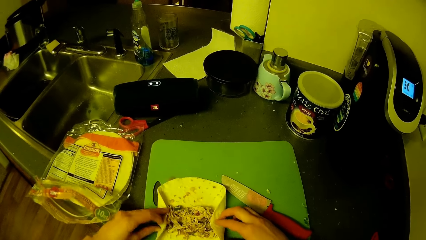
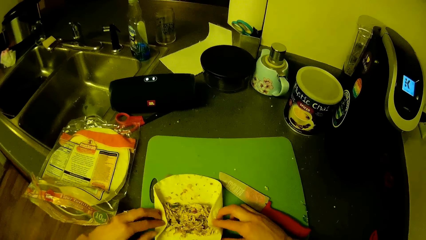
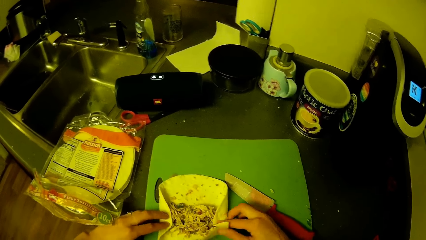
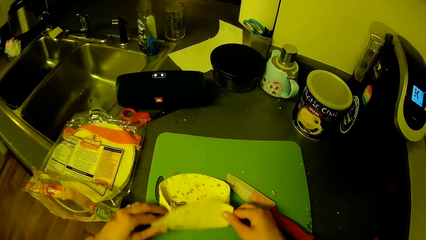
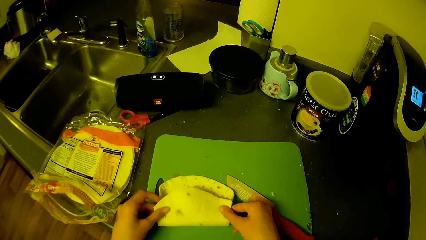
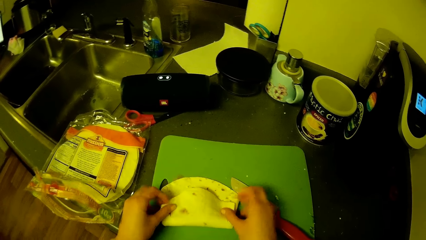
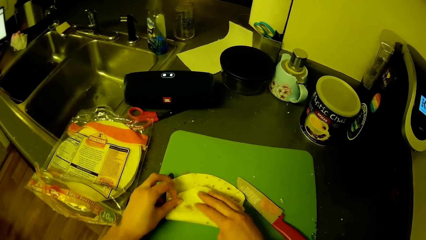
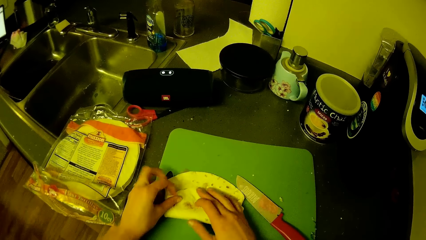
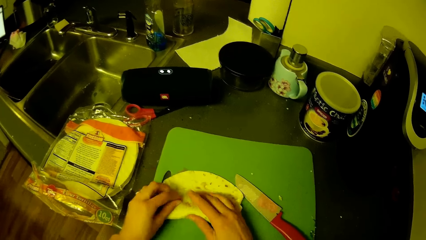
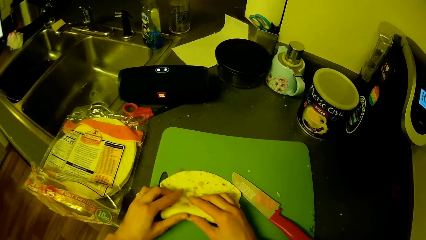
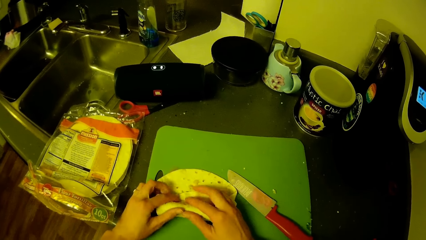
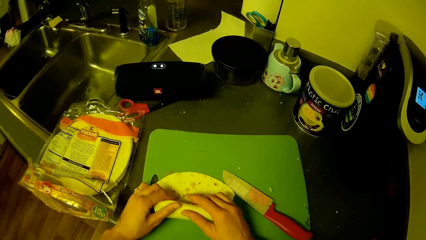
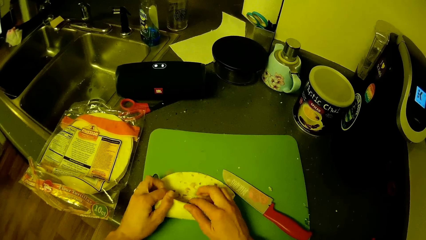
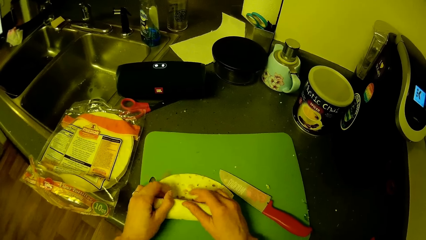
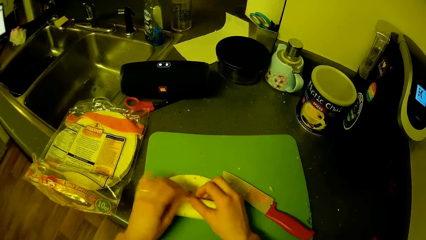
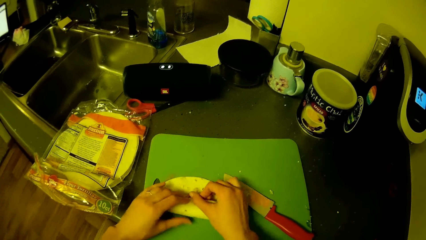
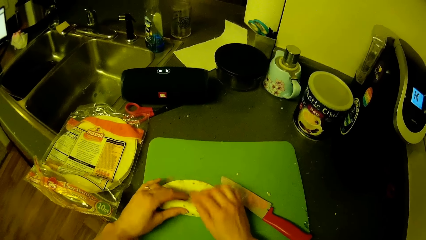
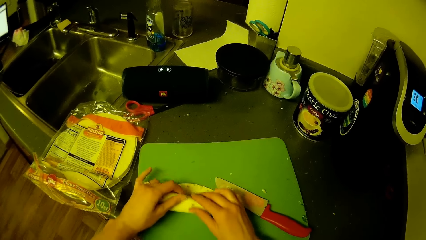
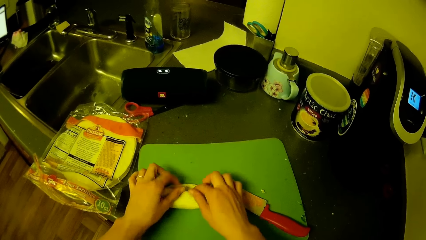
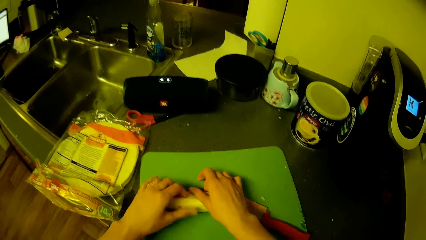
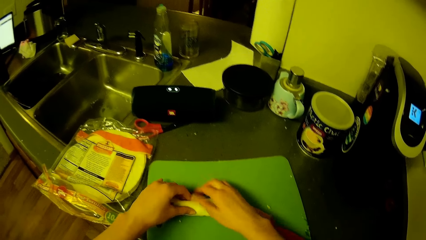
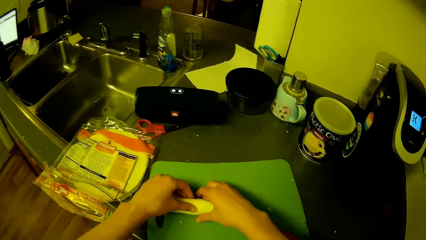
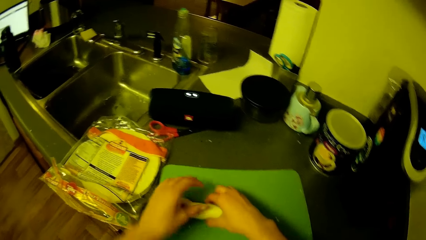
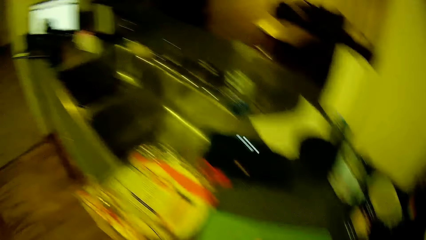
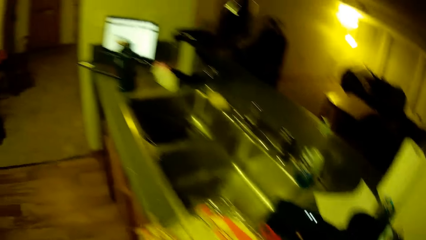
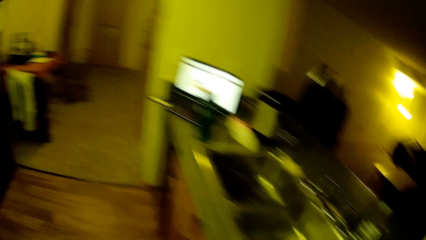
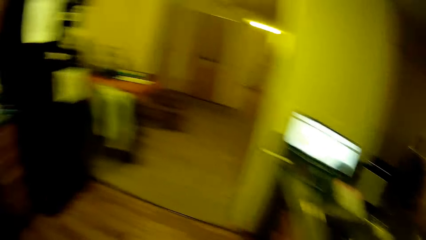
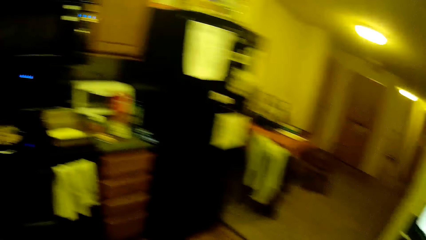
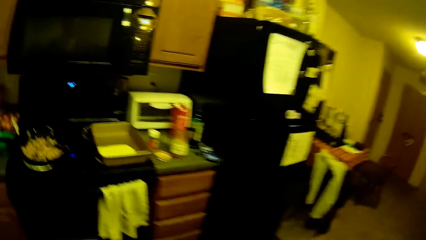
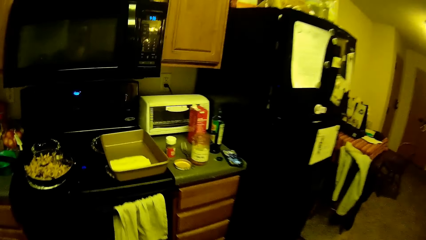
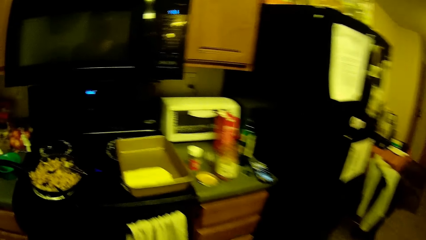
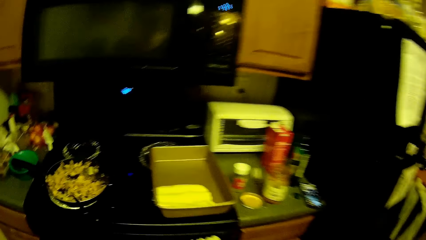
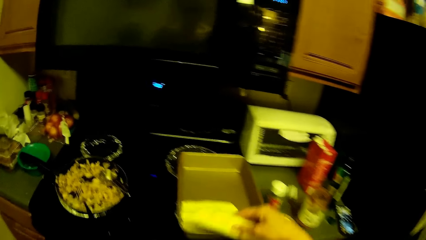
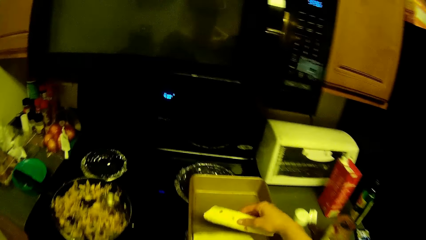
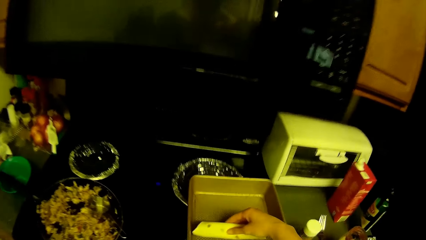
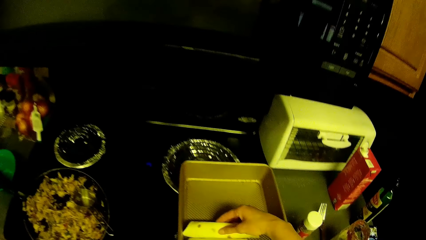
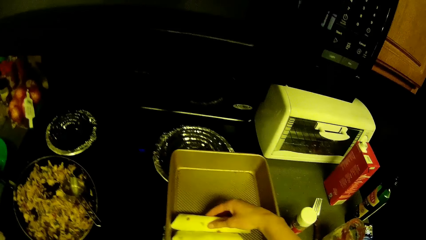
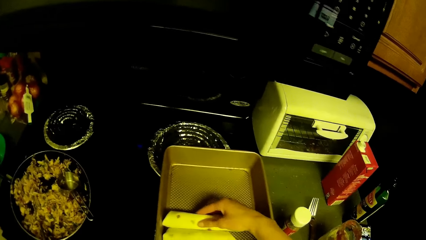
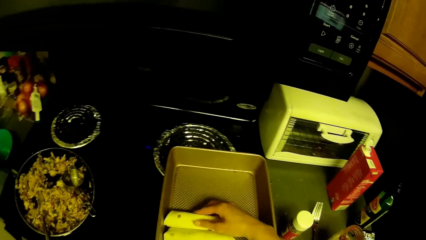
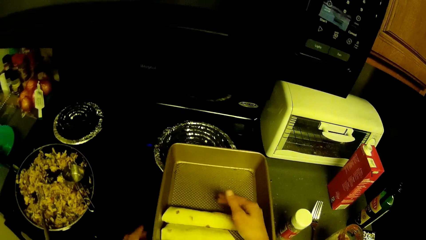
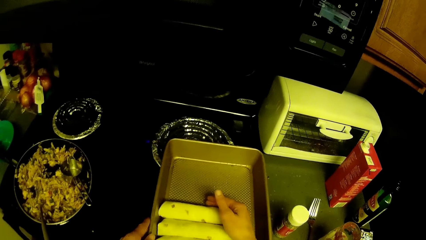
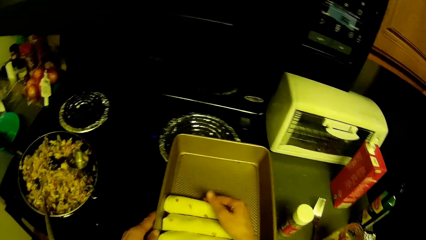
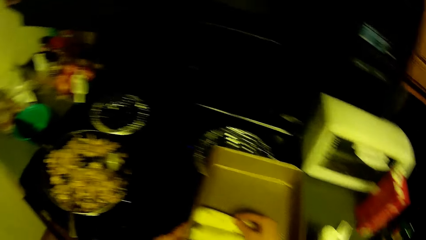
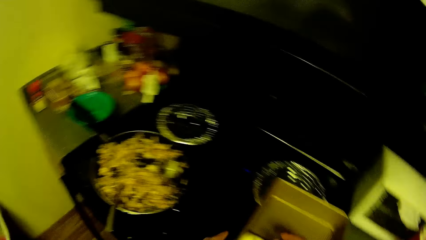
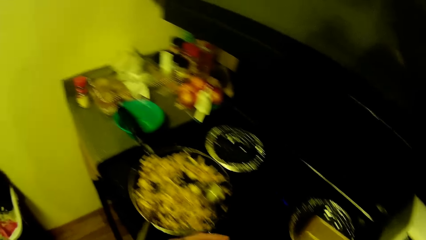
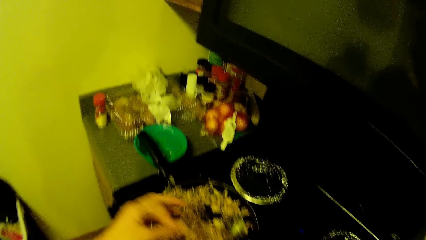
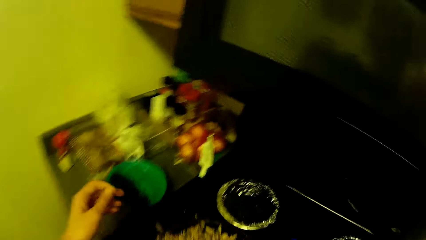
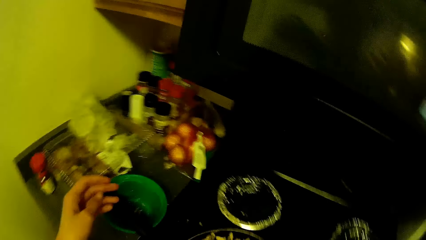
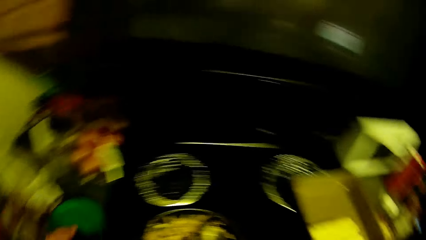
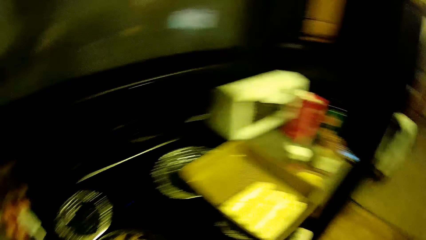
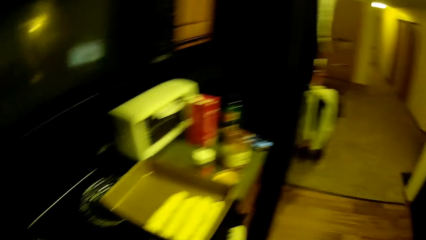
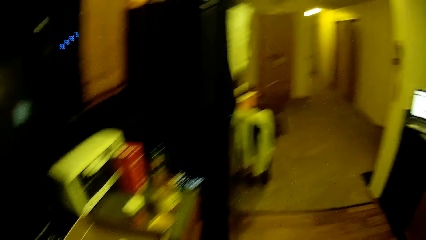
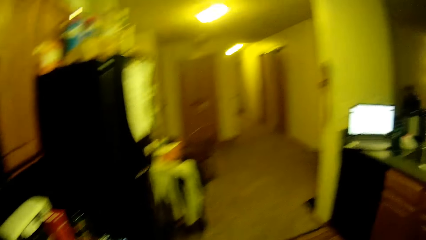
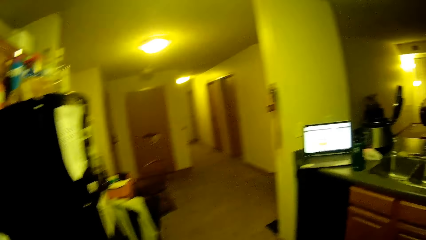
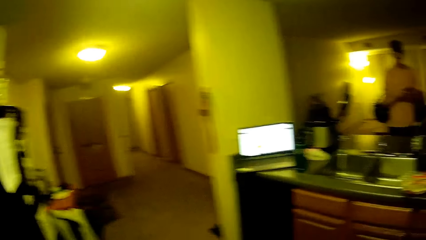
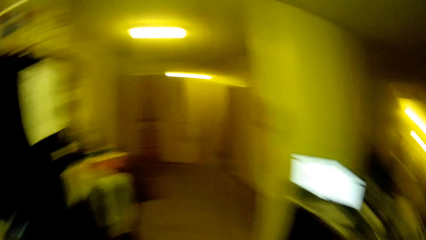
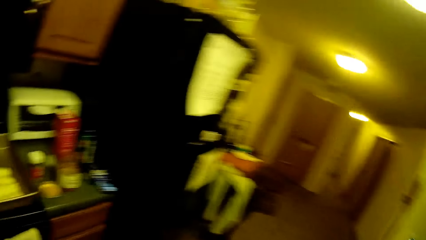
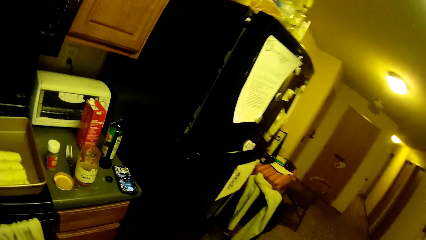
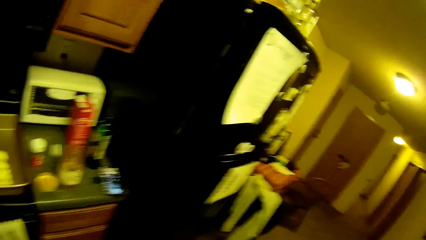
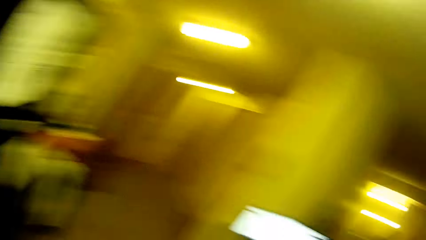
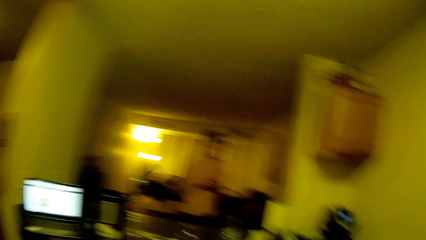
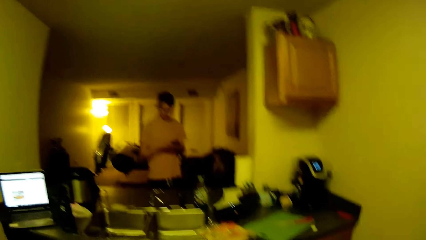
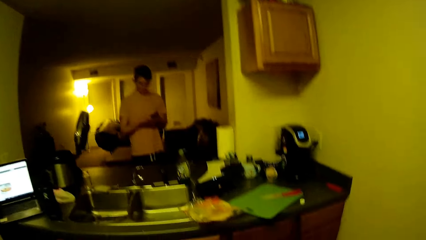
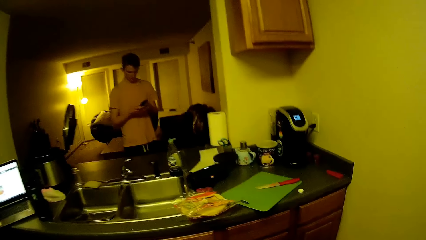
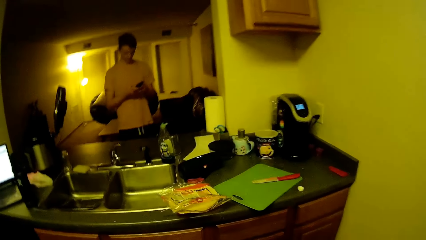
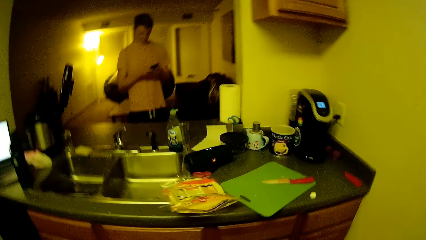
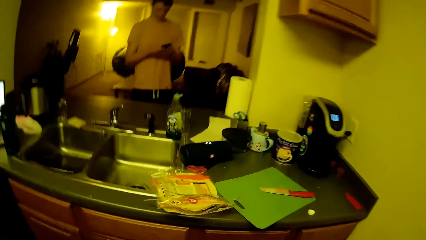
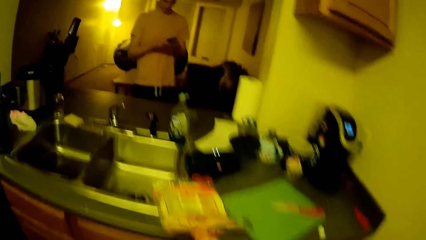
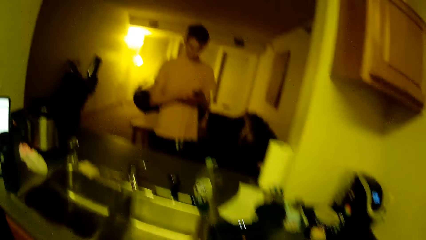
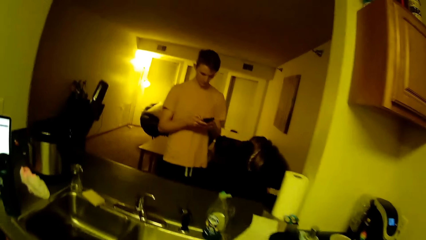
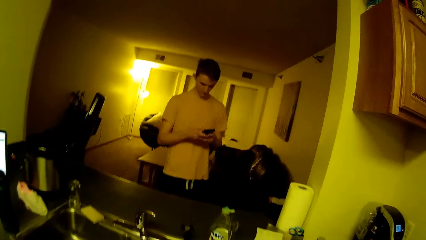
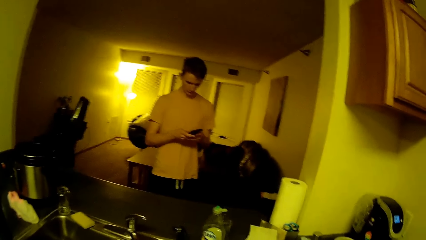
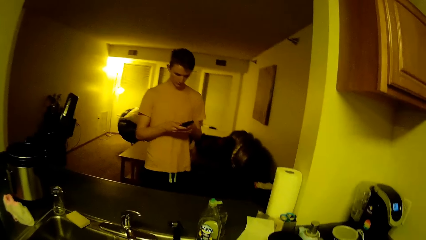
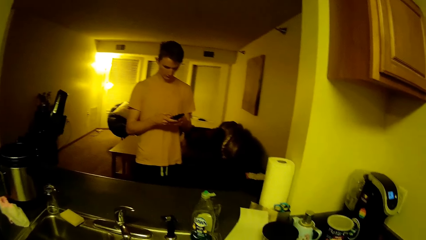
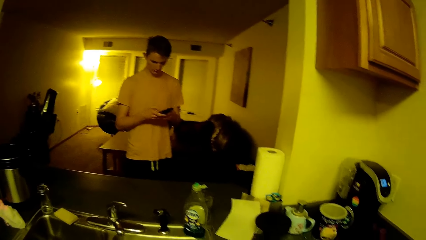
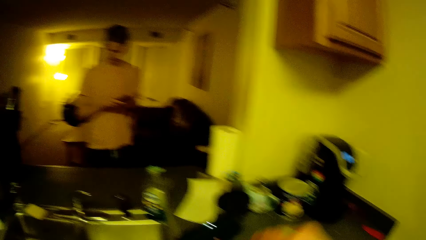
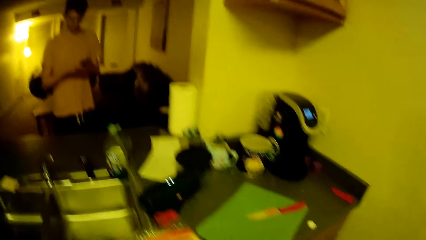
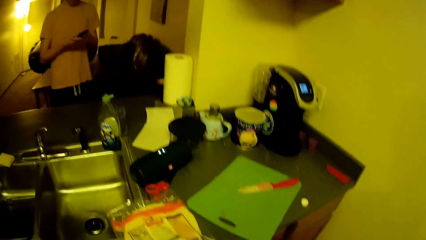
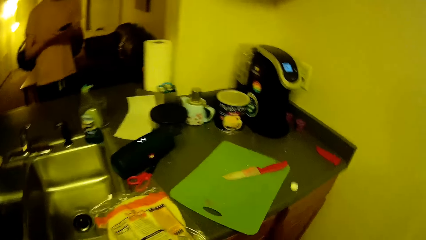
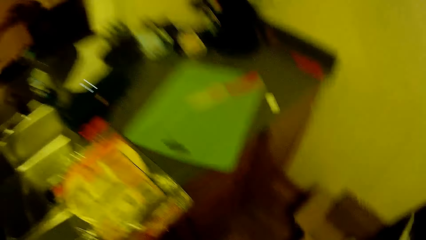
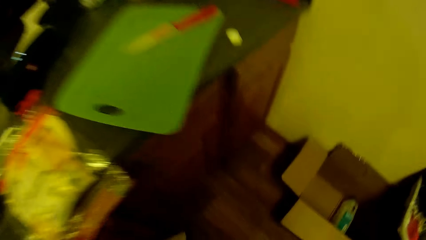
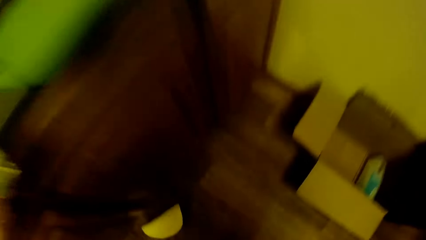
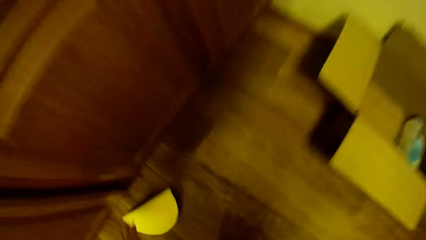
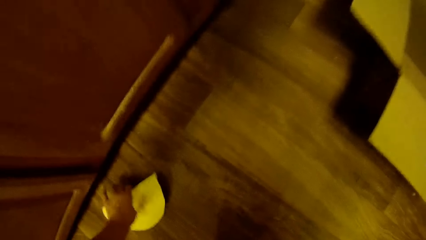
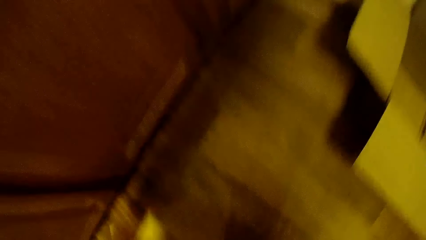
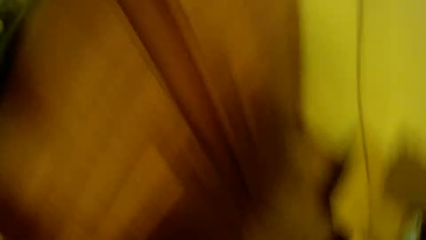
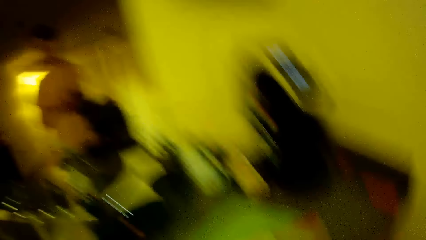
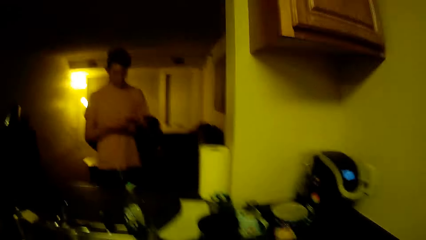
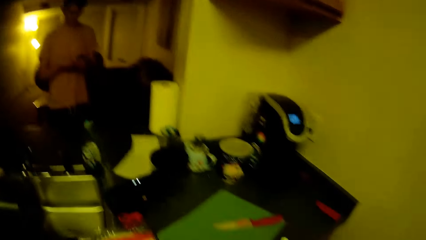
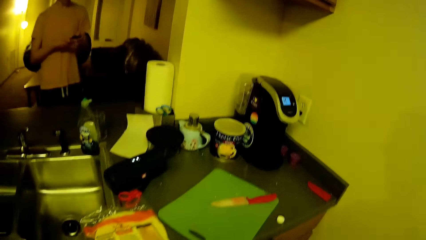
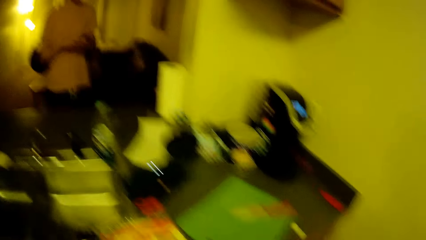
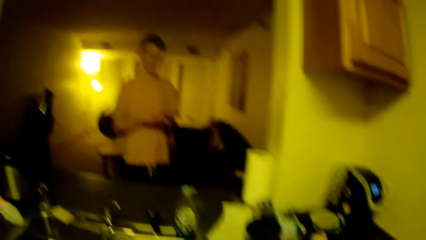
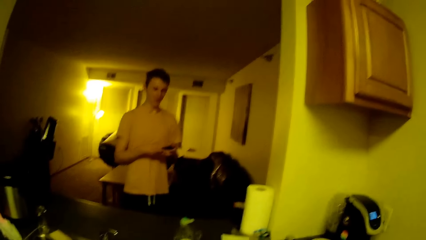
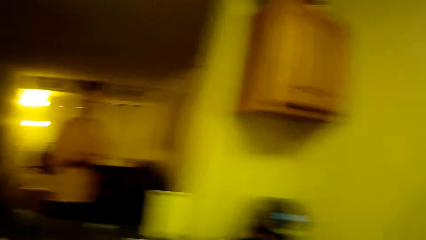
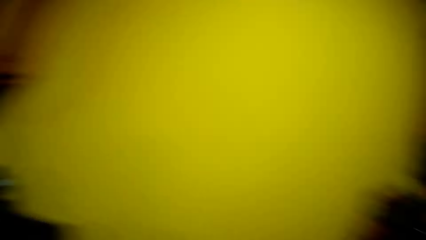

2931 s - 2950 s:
The camera wearer walks around the kitchen. They move the flatbread to the baking pan. They look around the kitchen. A man scrolls the phone. The camera wearer picks another flatbread from the floor. The man scrolls the phone.
